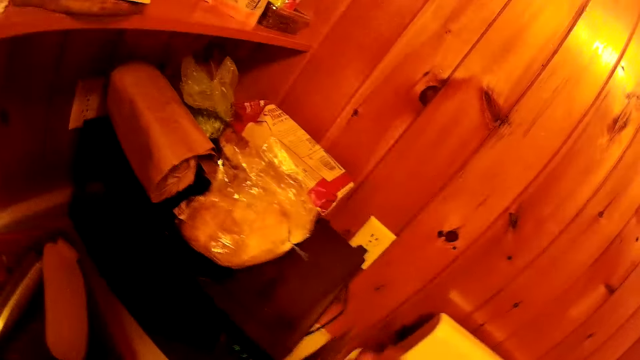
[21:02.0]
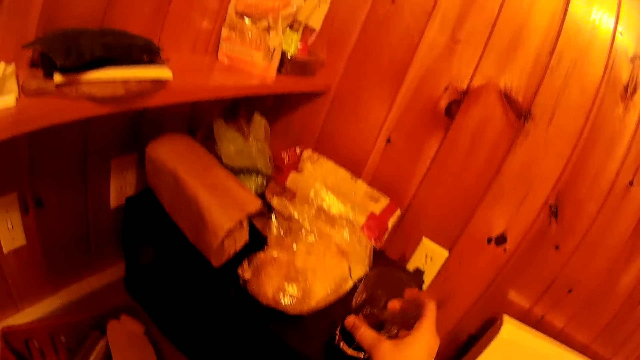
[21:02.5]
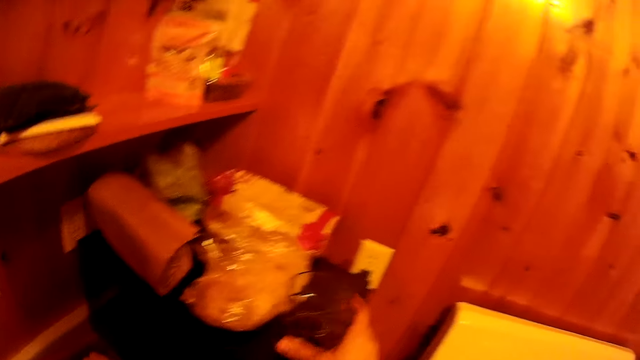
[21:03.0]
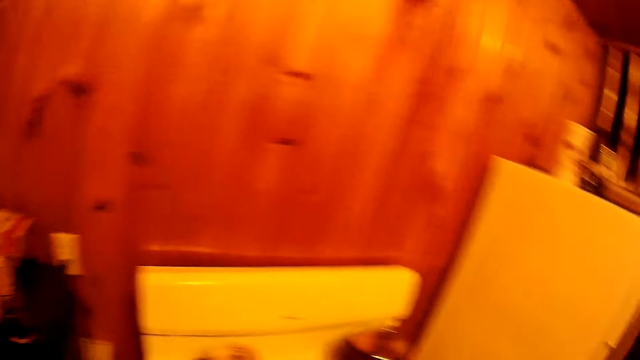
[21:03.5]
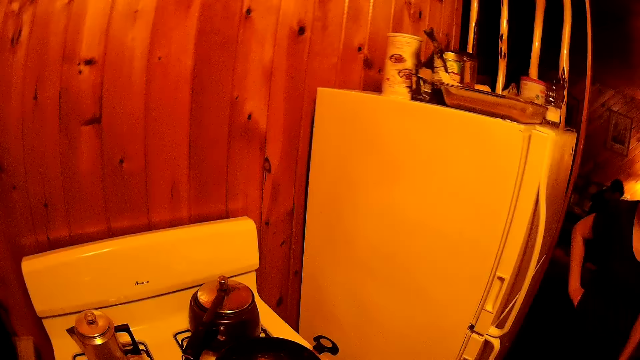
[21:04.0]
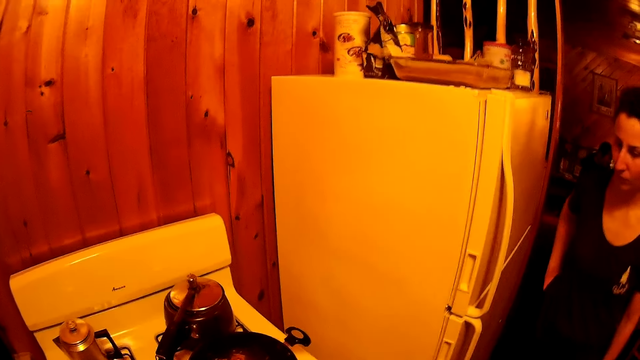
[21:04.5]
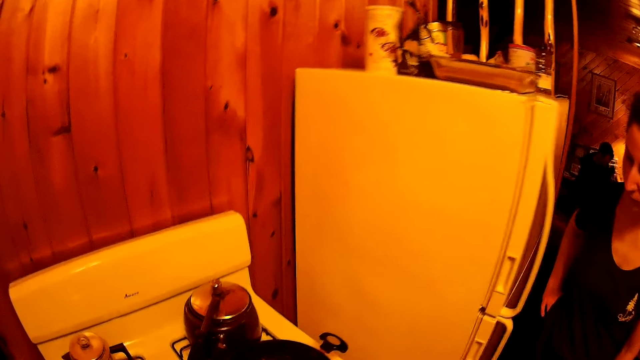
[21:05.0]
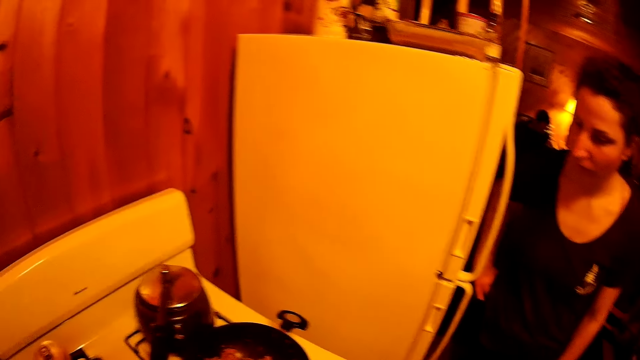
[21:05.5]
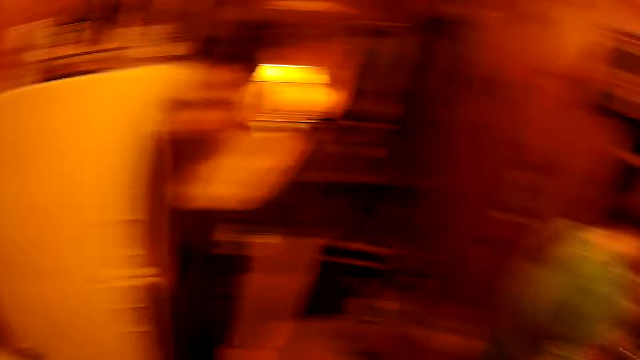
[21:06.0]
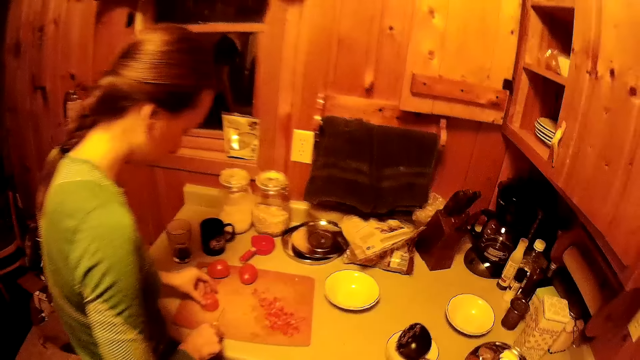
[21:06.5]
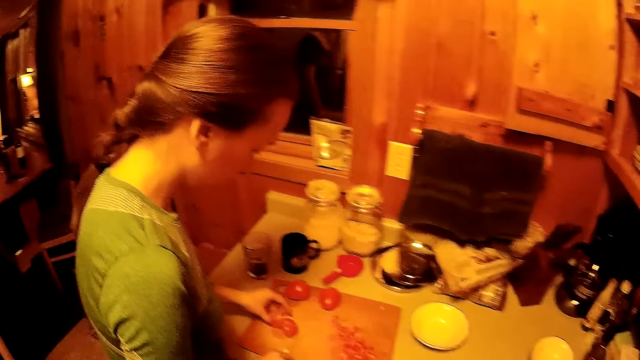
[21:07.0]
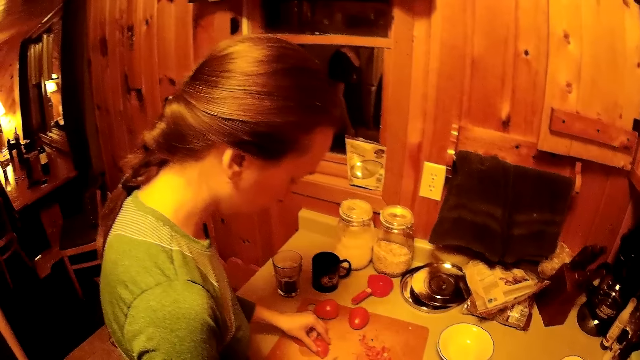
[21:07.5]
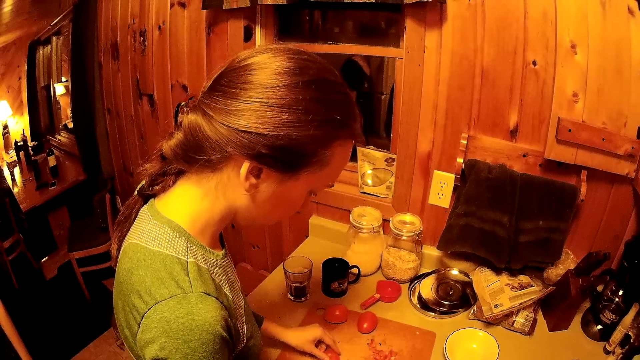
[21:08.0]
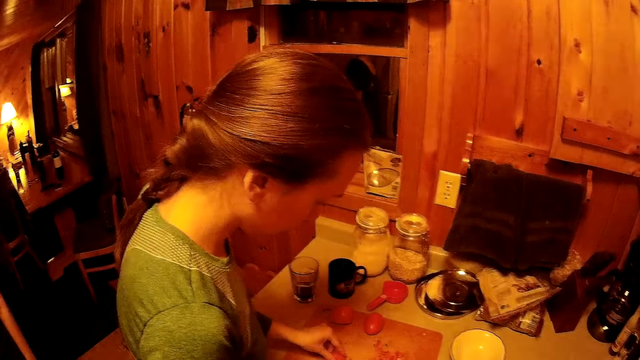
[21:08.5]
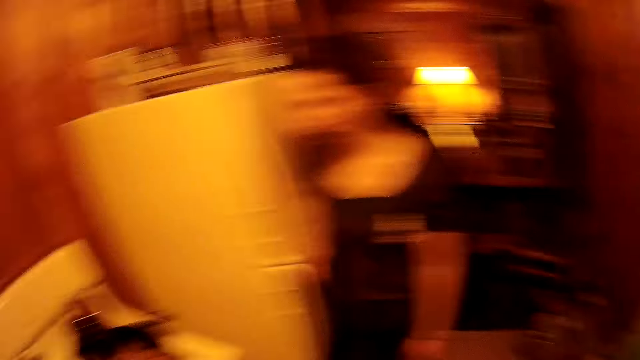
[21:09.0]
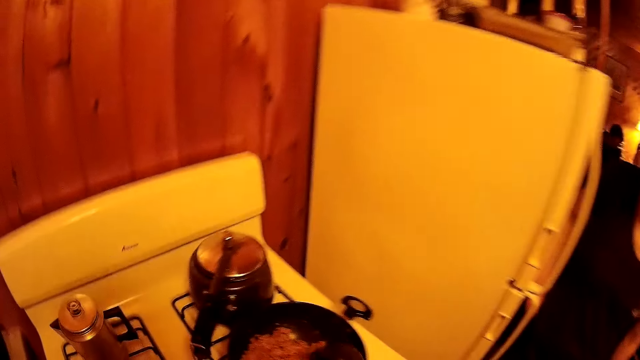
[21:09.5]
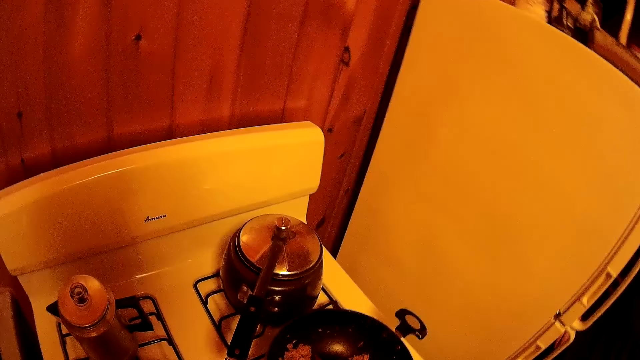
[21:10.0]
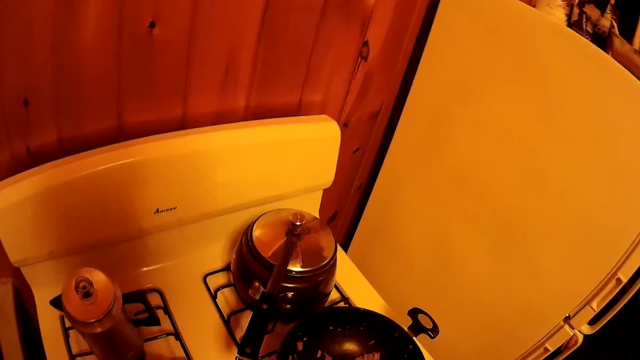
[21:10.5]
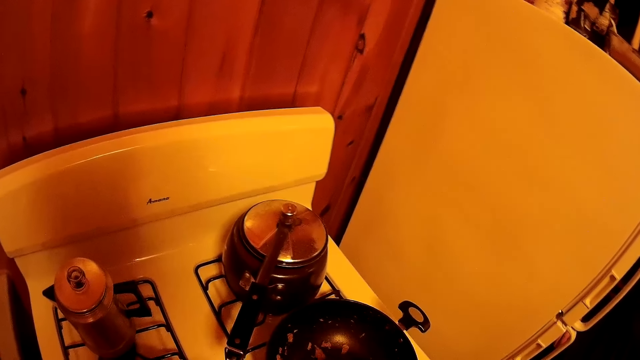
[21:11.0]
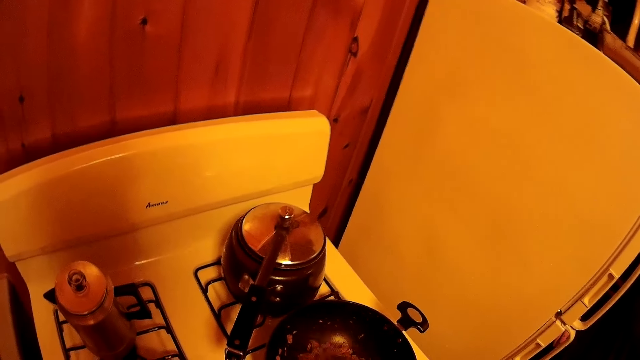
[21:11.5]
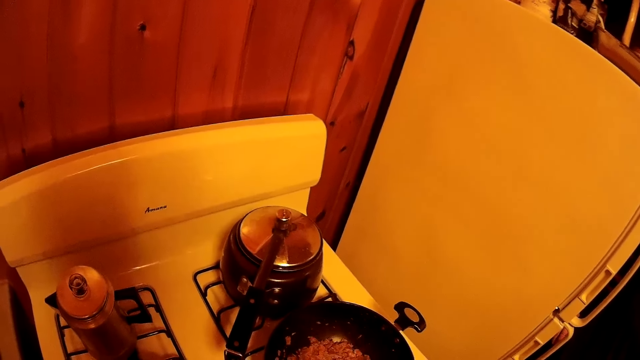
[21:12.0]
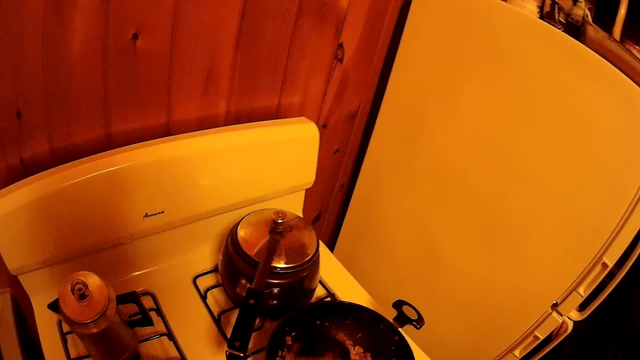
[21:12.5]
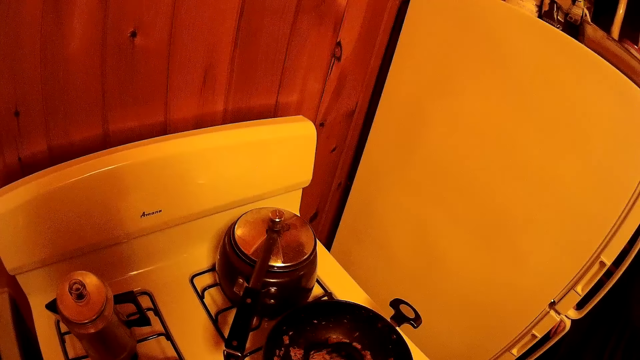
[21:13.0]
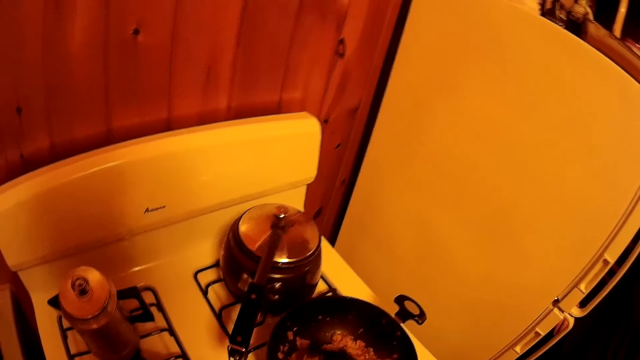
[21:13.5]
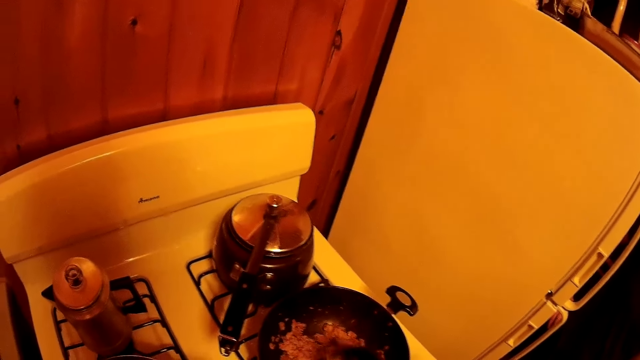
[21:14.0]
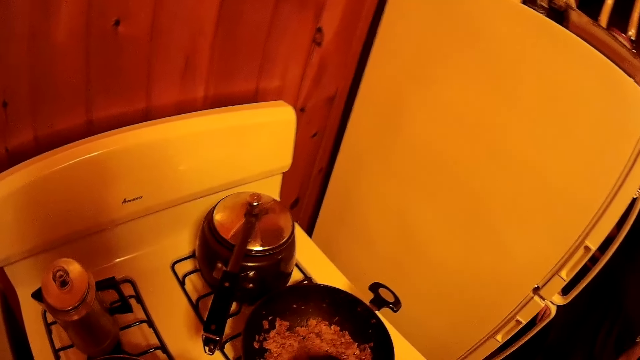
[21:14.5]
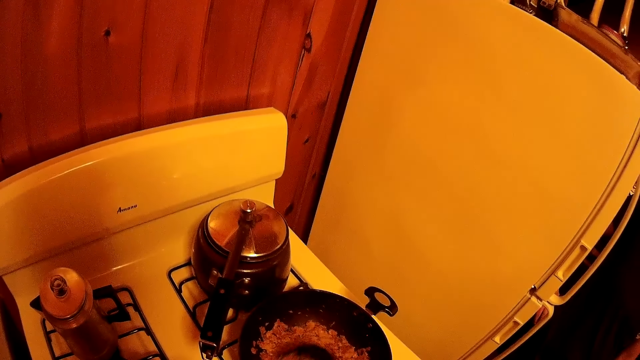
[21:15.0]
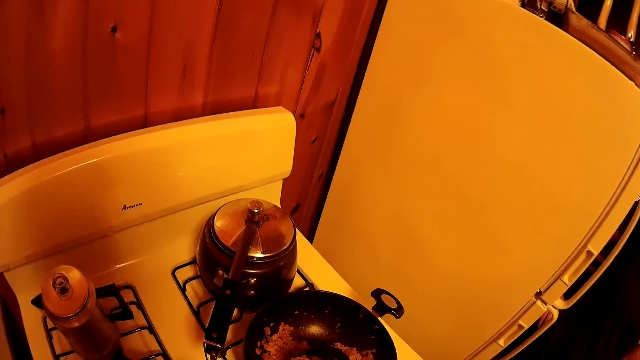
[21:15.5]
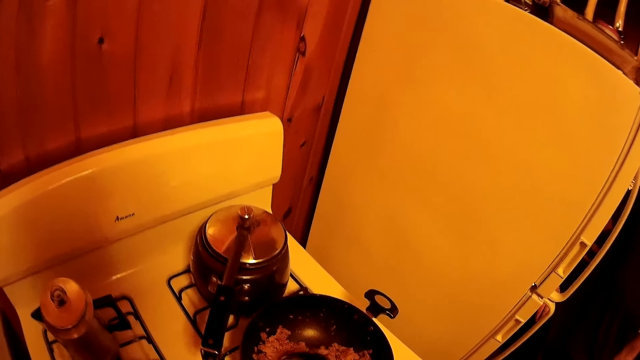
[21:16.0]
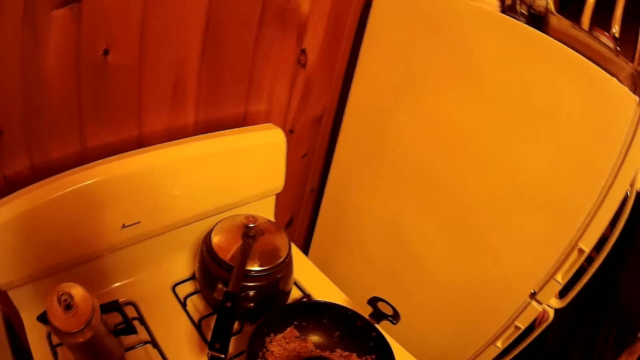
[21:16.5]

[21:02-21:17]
The camera wearer puts the glass on the microwave. They walk around the room. A woman chops tomatoes. The camera wearer walks around the room and stirs the ingredients. They cook meat.

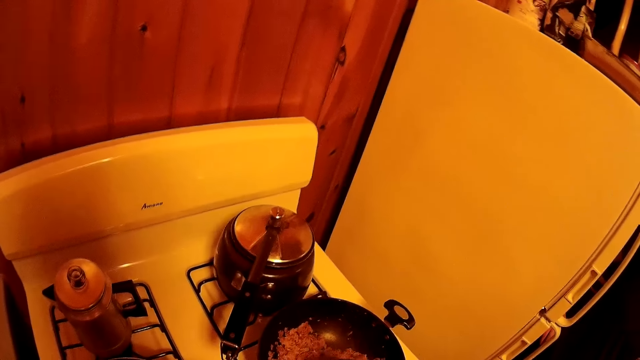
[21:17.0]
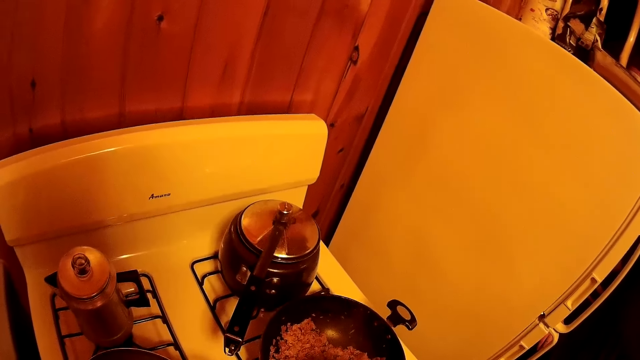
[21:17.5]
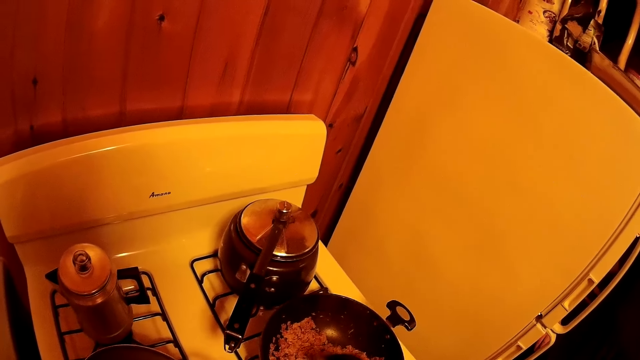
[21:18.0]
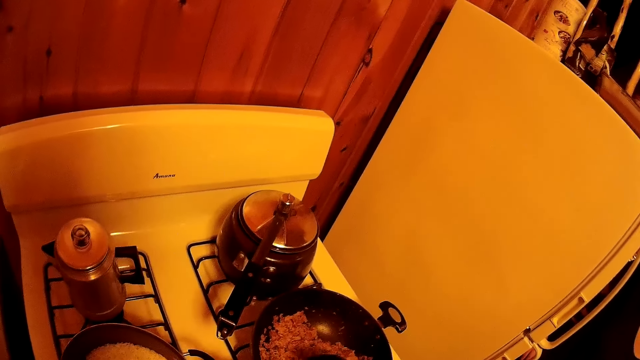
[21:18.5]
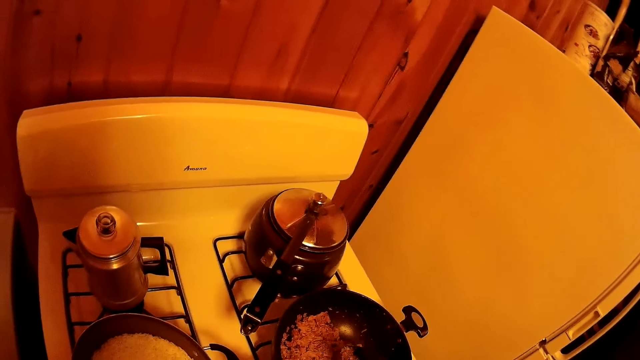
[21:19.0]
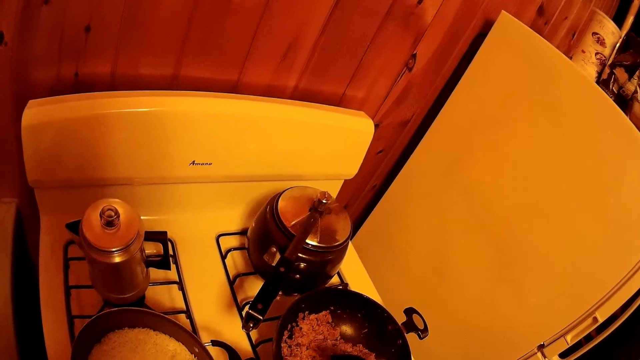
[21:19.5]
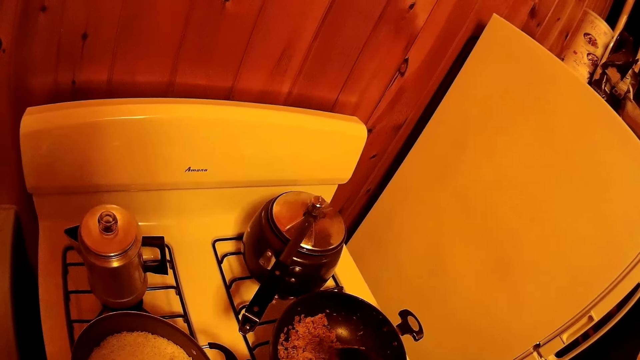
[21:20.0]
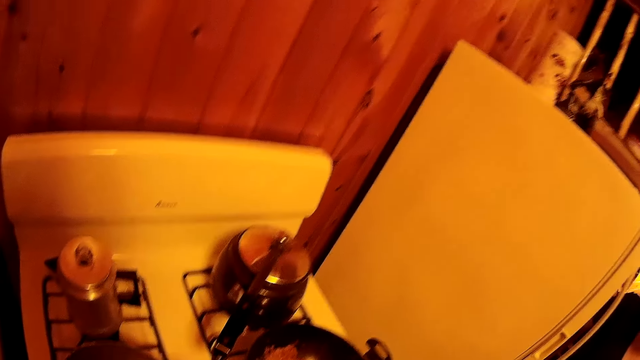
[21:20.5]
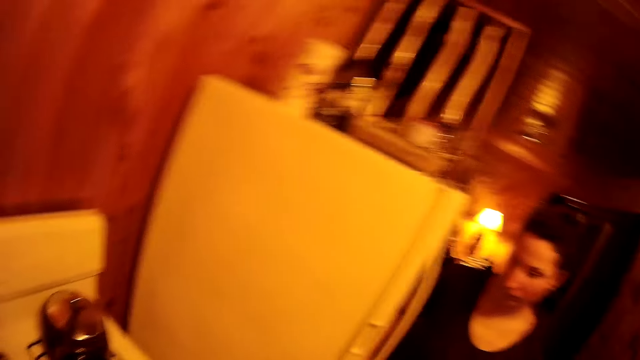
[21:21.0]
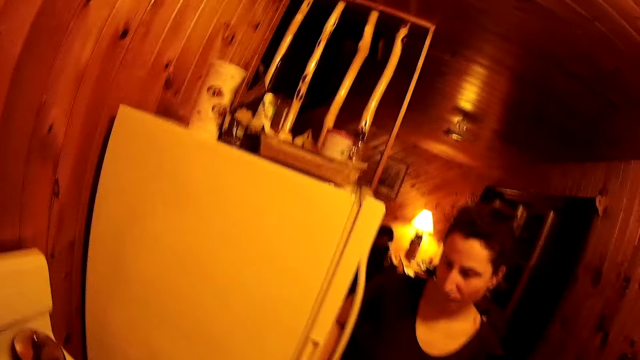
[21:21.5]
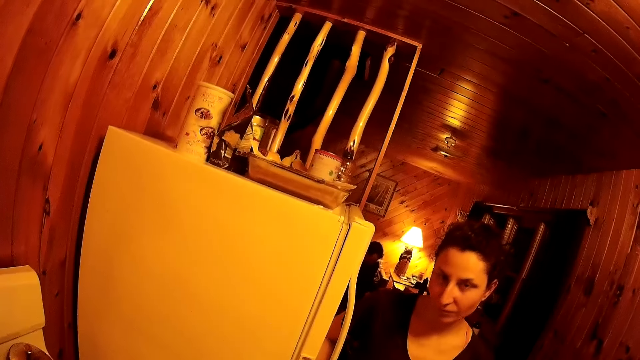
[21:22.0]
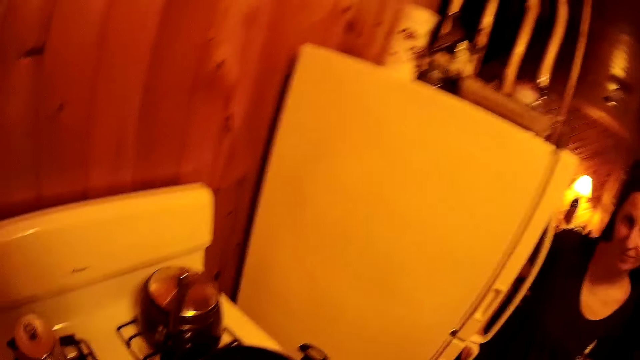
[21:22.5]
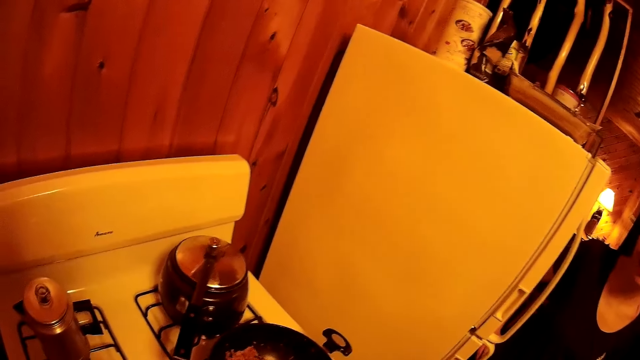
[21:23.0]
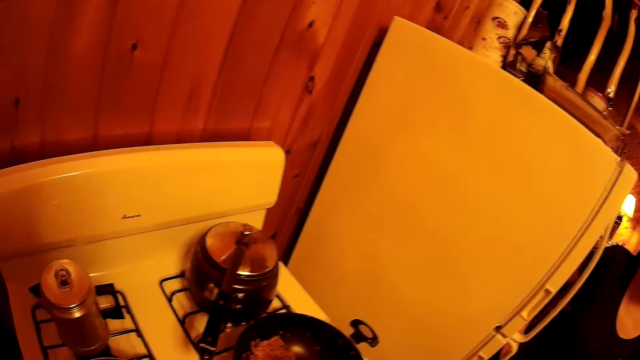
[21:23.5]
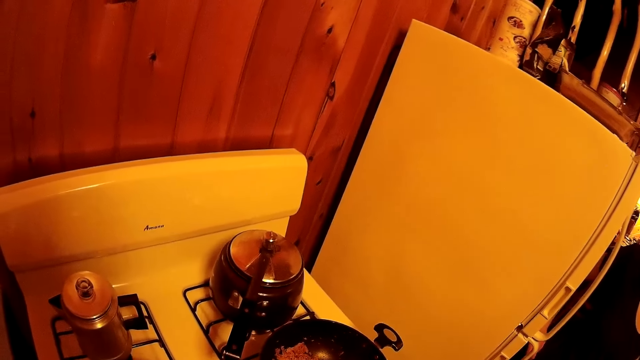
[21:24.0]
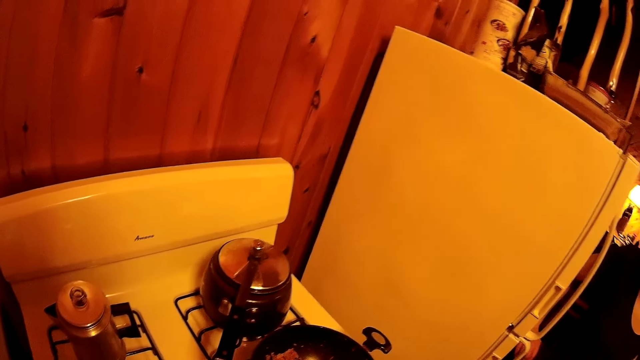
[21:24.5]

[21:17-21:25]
The camera wearer walks around the room.
